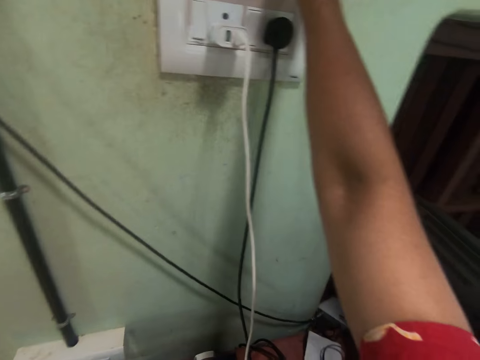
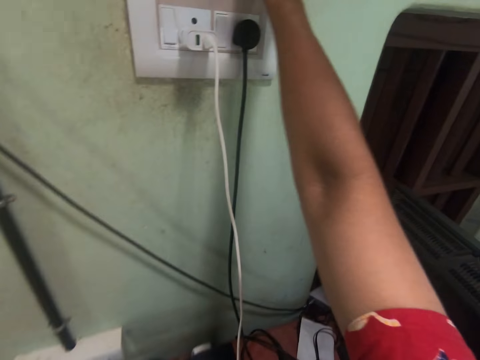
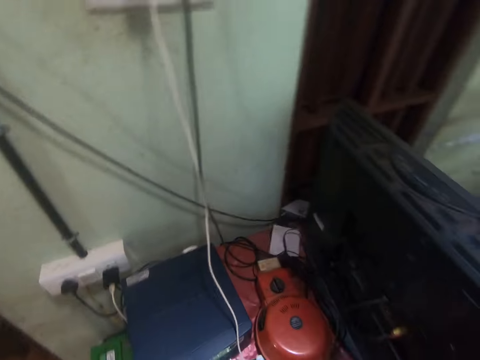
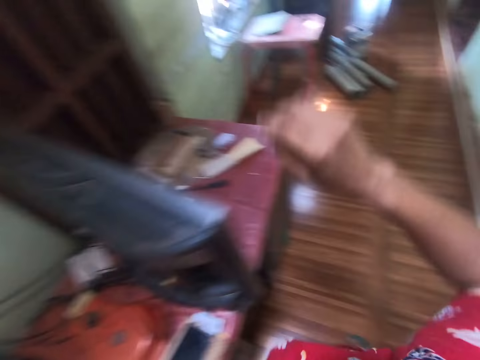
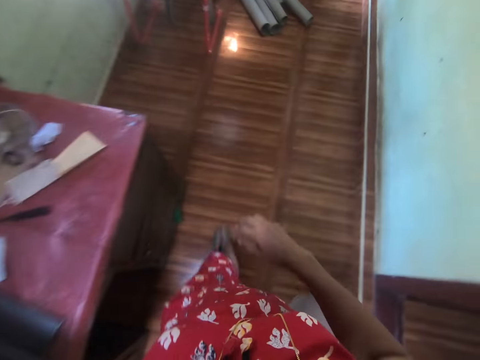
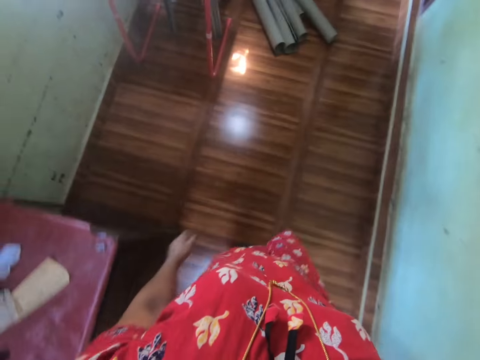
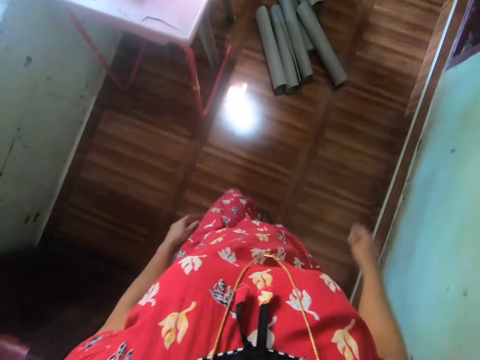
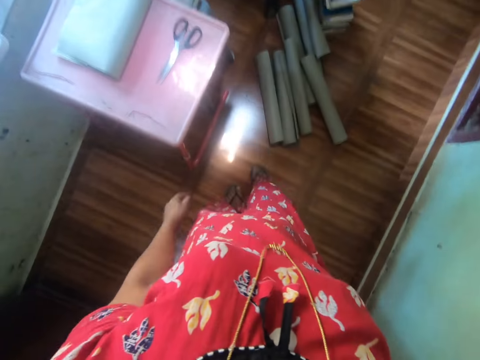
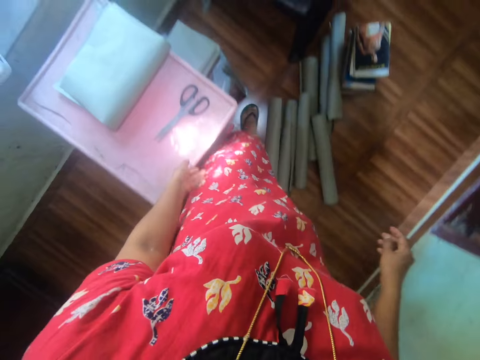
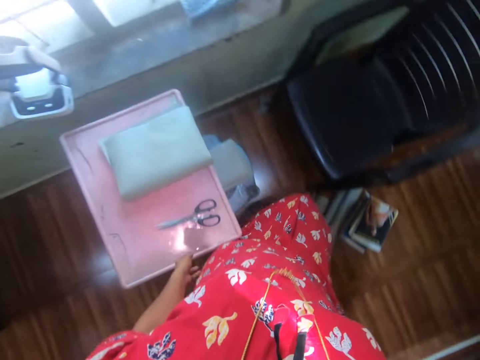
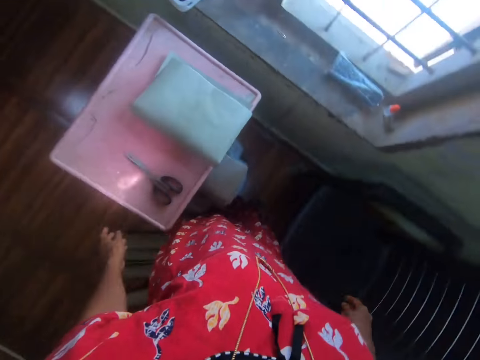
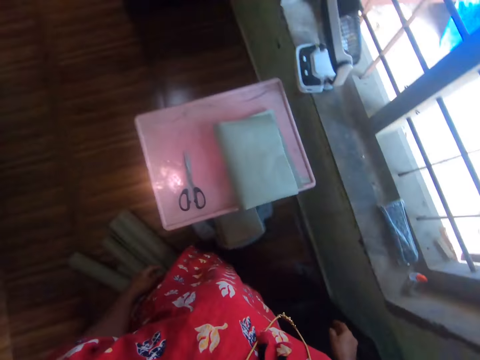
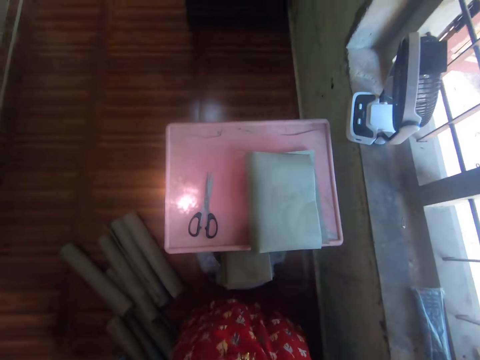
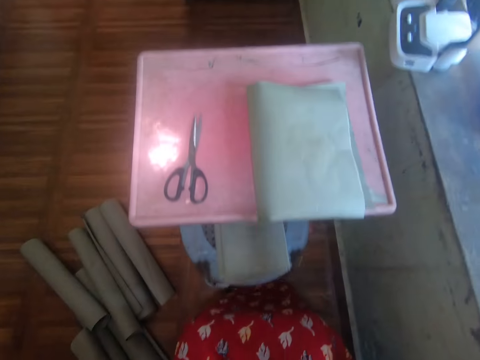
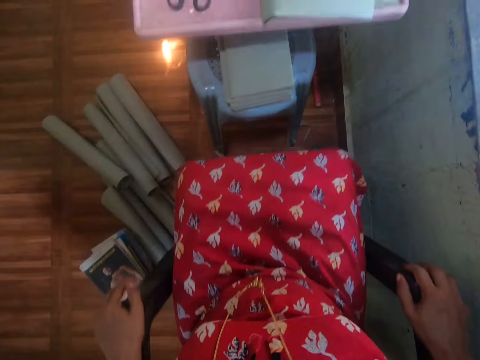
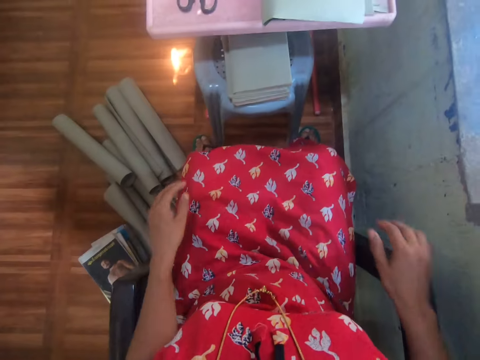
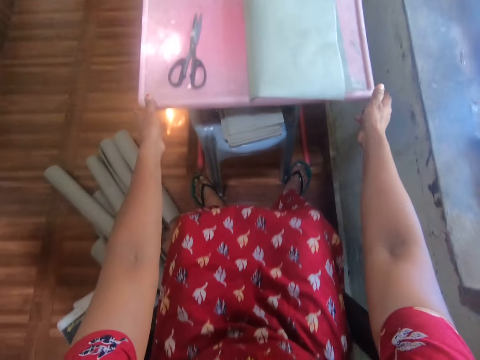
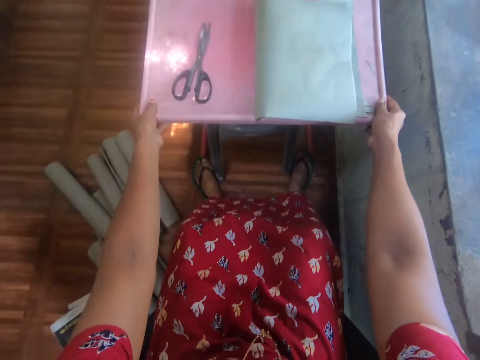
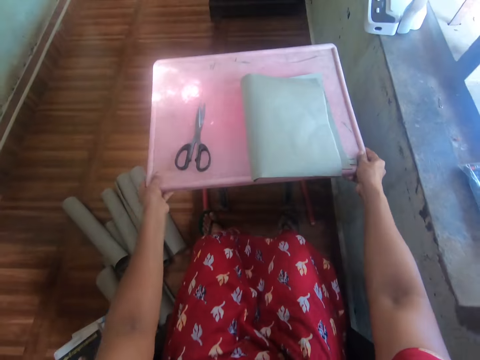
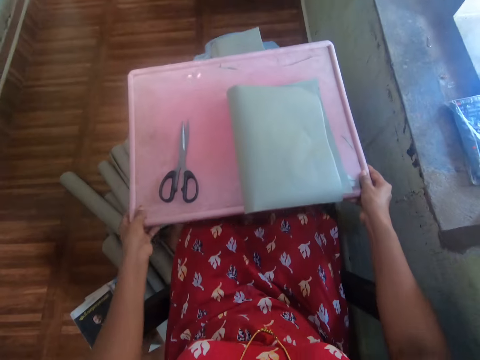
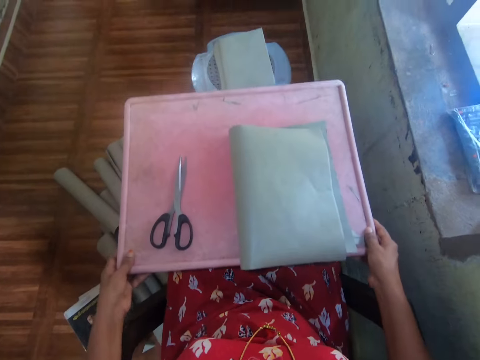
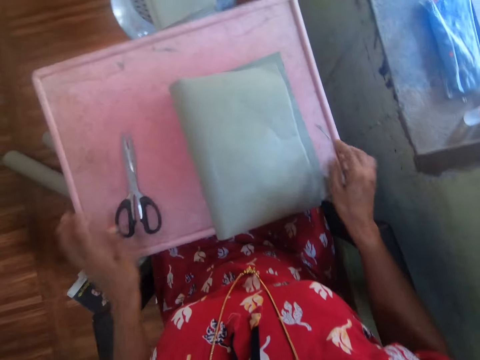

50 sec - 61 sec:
The camera wearer presses a switch on the wall. They touch the wall with the right hand. They walk around. They sit down on the chair. They pull the table closer.

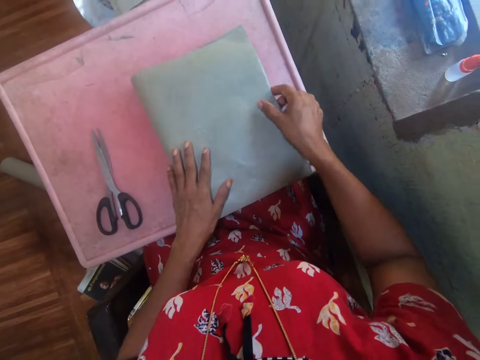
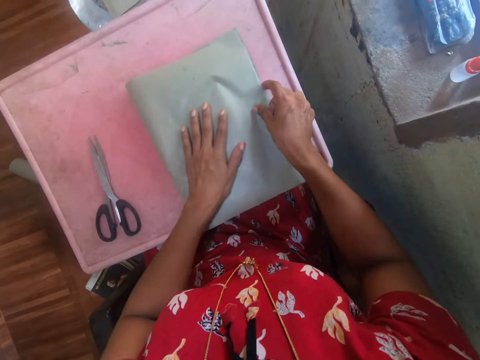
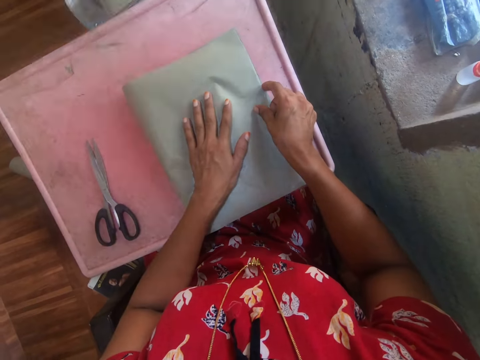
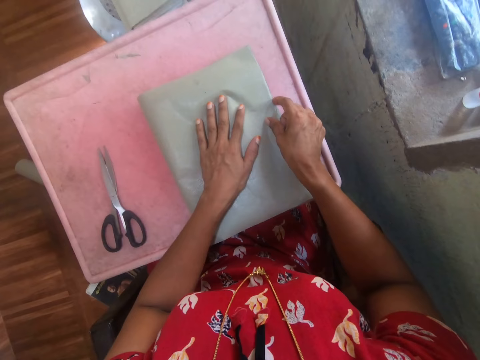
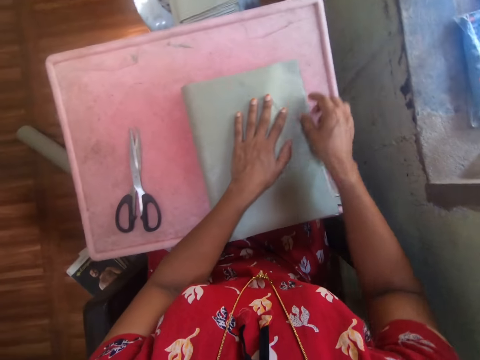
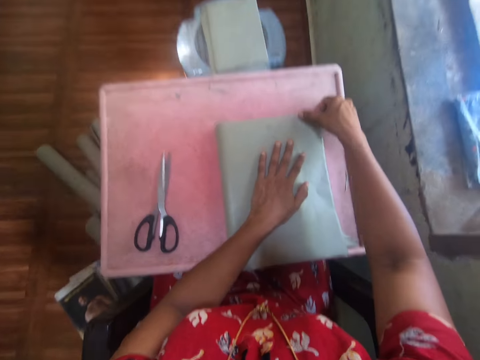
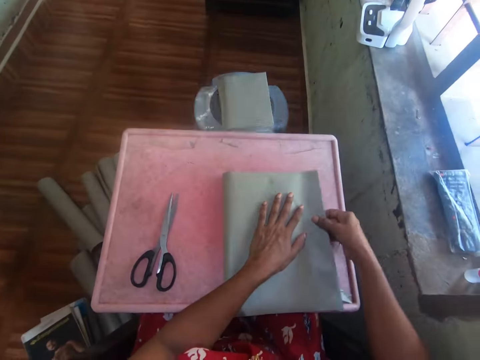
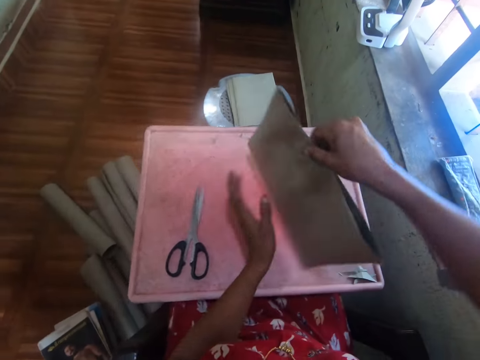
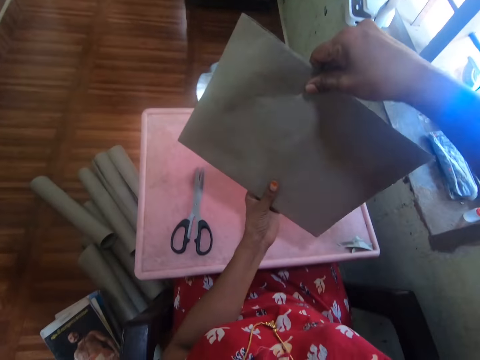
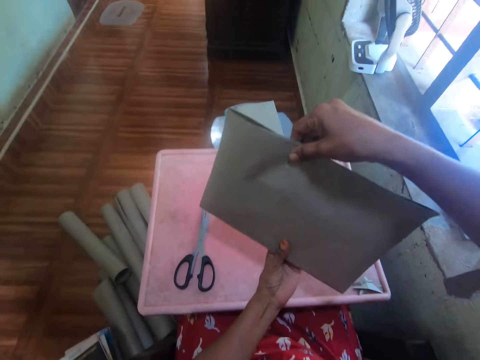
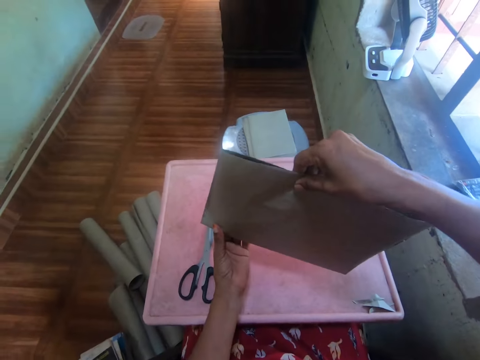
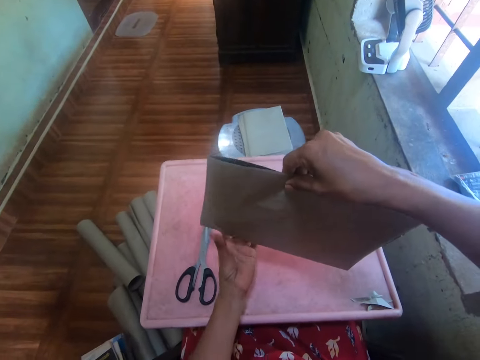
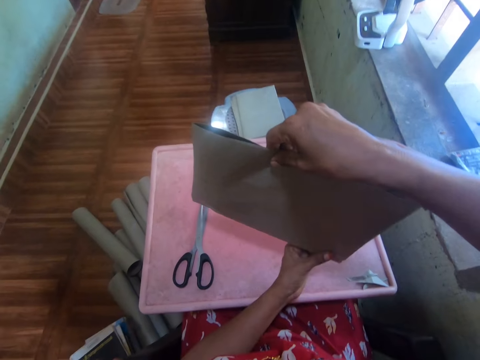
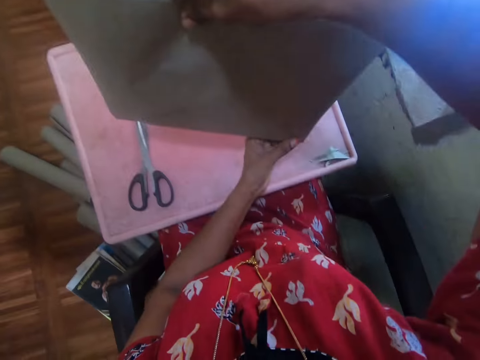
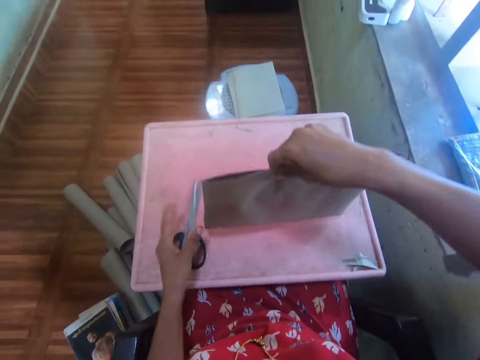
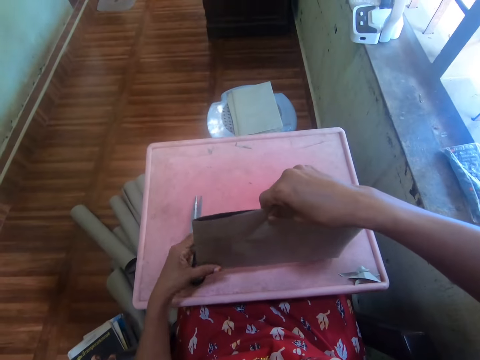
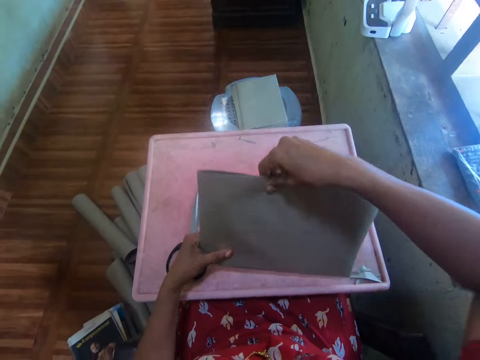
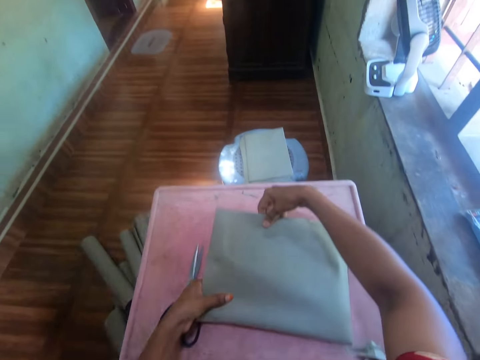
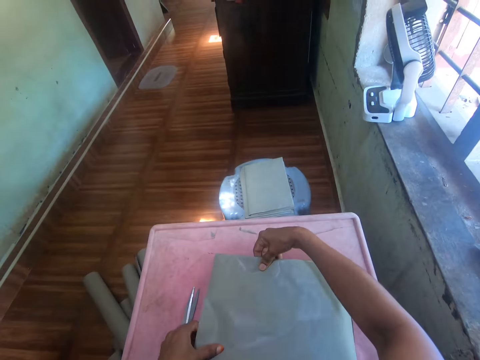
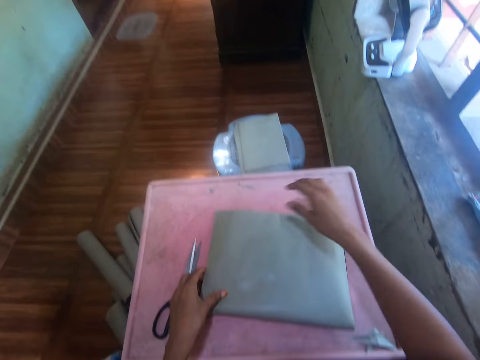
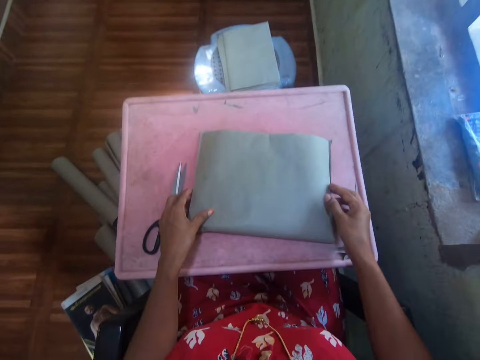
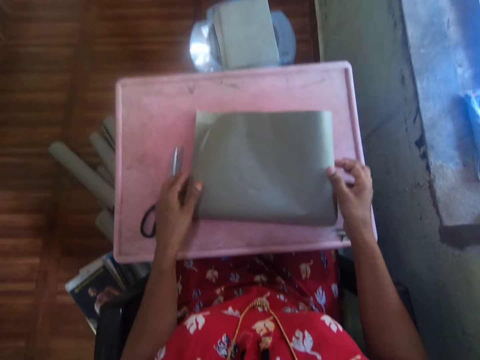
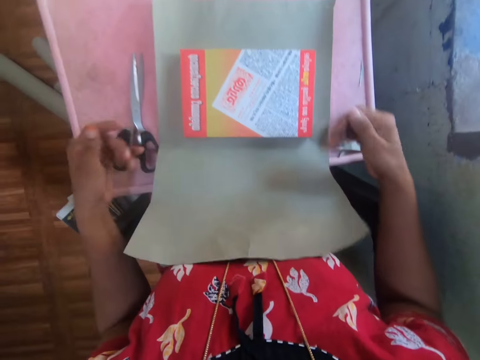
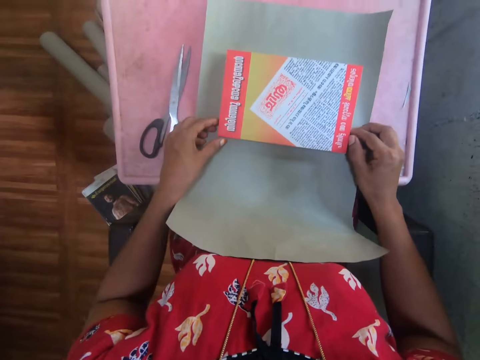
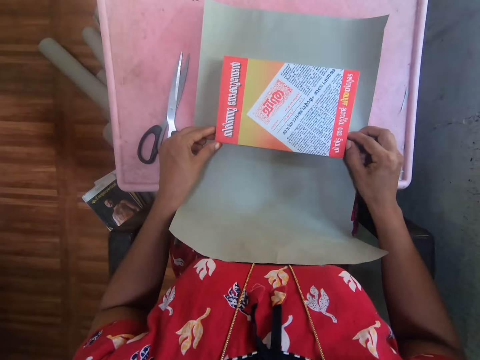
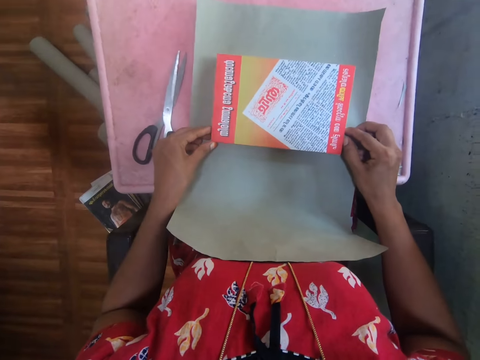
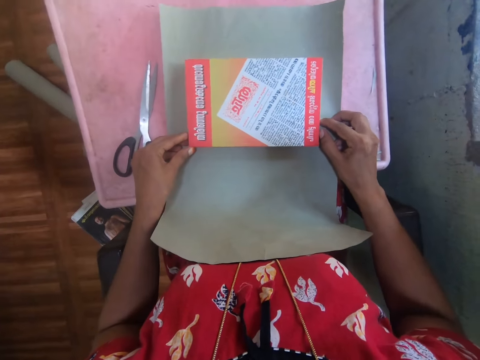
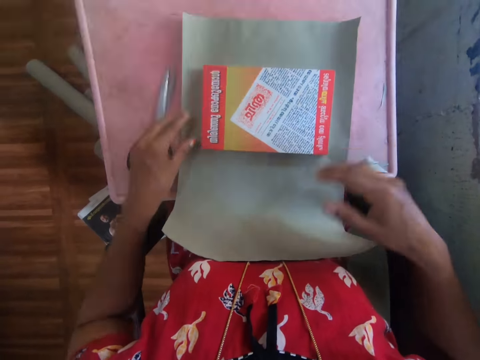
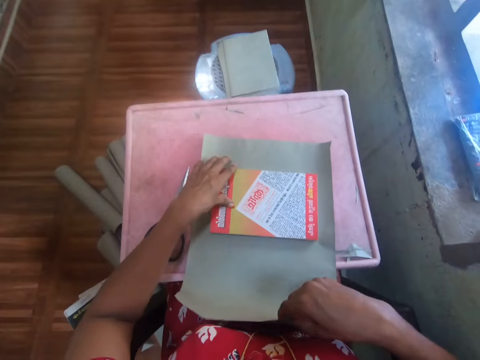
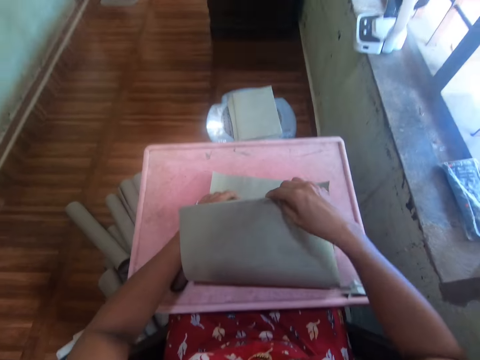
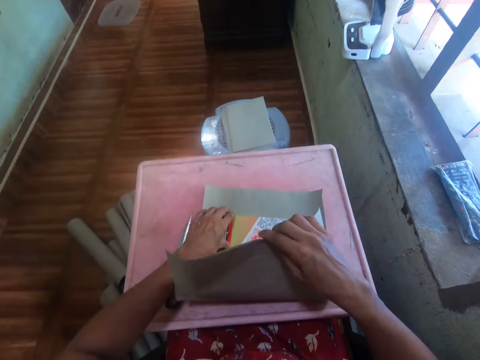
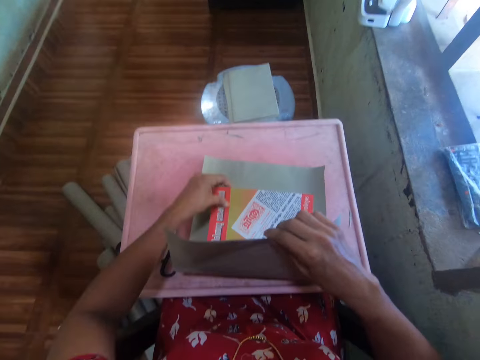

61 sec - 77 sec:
The camera wearer holds the Manilla paper on the book. They touch the Manilla paper on the book. They pick up the Manilla paper on the book with the right hand. They touch the Manilla paper on the book on both edges. They put the Manilla paper on the book on the table. They turn the Manilla paper. They pull the Manilla paper with both hands. They look around. They hold the book edges with both hands. They turn the Manilla paper. They pull the Manilla paper with the right hand.
